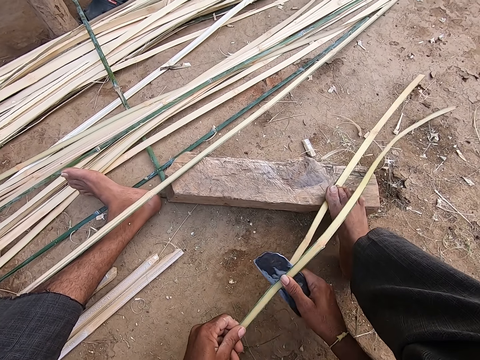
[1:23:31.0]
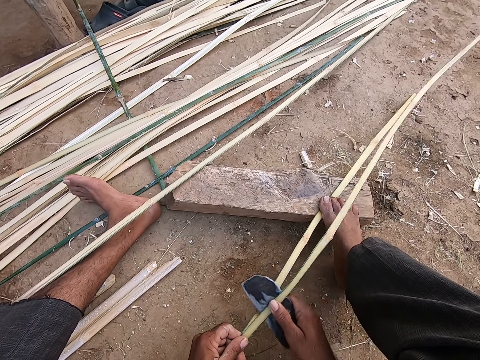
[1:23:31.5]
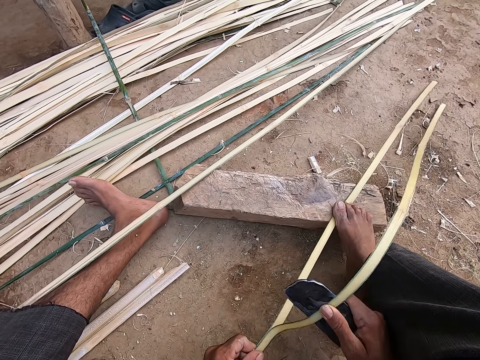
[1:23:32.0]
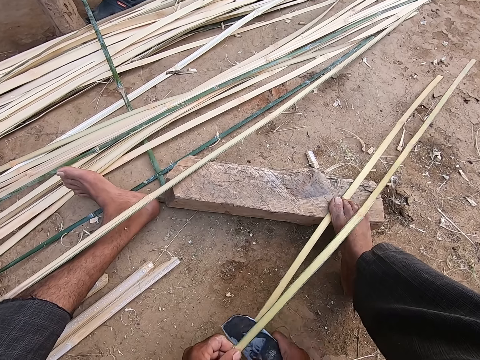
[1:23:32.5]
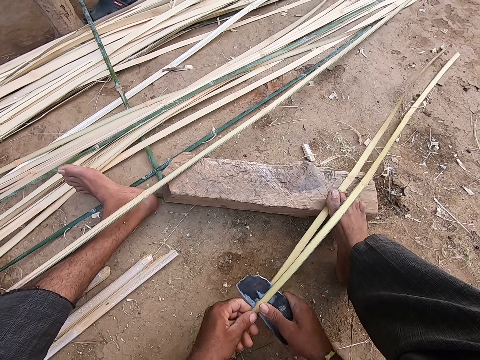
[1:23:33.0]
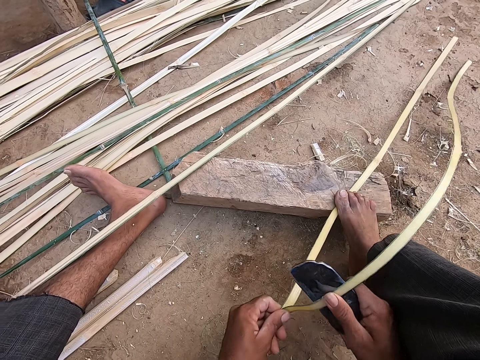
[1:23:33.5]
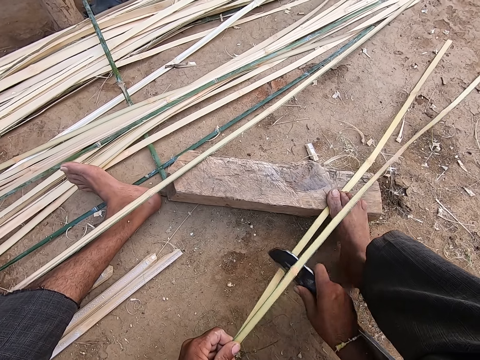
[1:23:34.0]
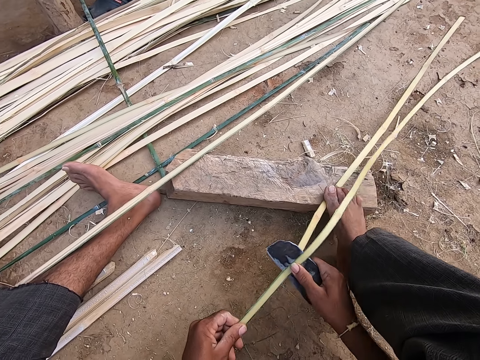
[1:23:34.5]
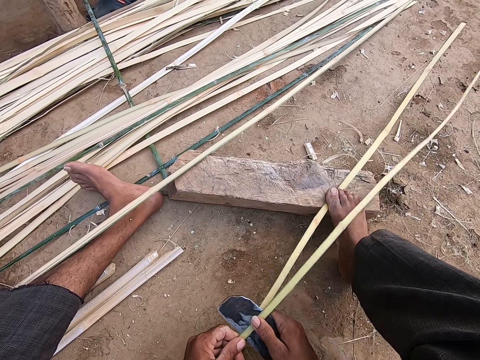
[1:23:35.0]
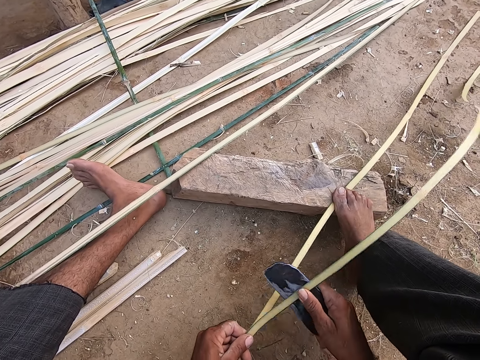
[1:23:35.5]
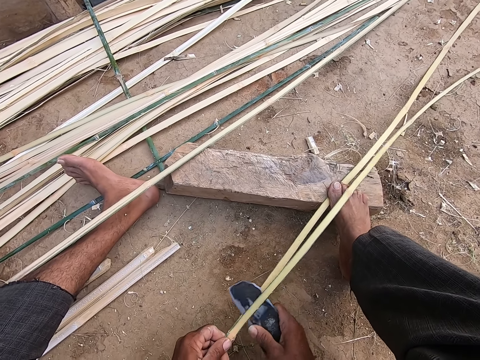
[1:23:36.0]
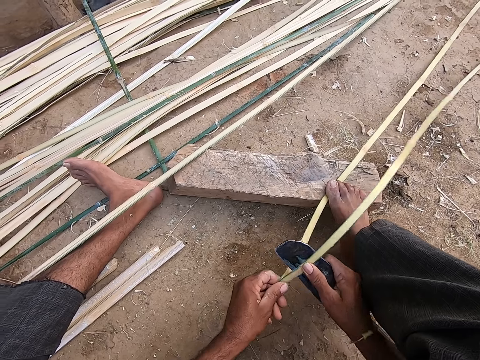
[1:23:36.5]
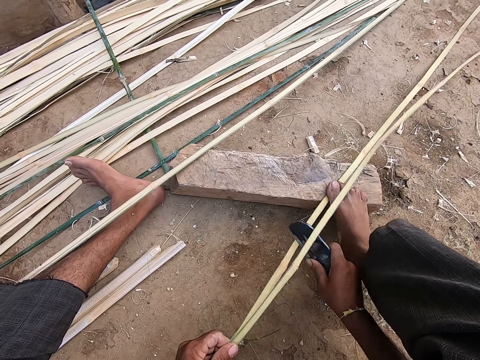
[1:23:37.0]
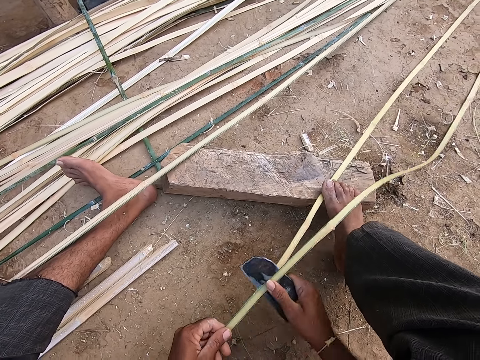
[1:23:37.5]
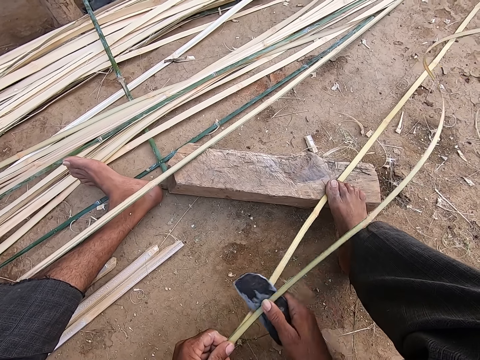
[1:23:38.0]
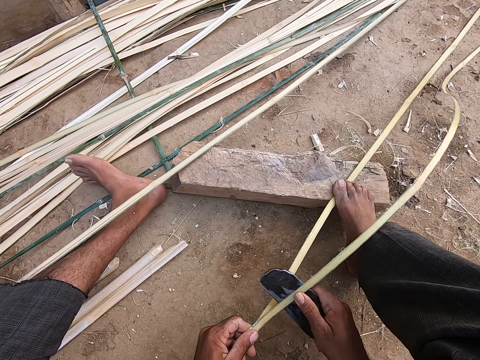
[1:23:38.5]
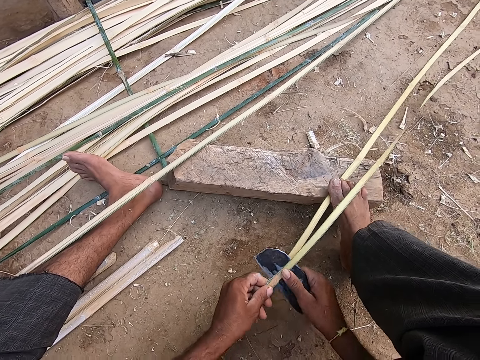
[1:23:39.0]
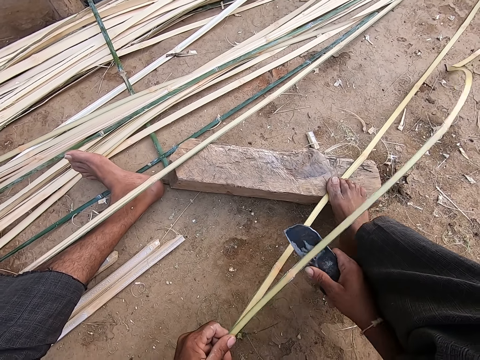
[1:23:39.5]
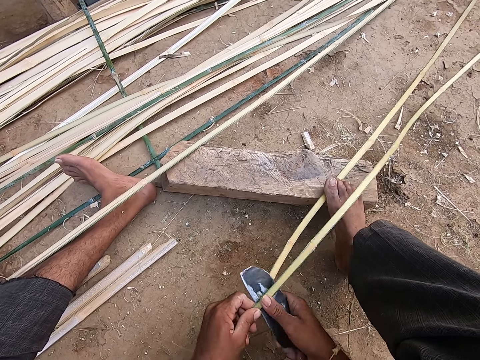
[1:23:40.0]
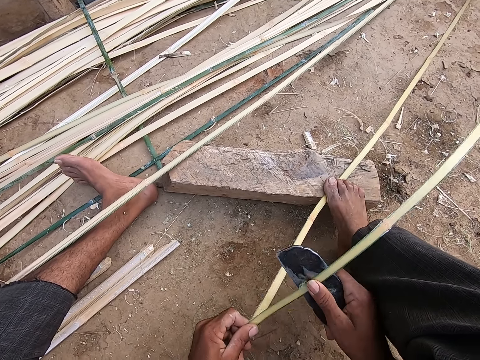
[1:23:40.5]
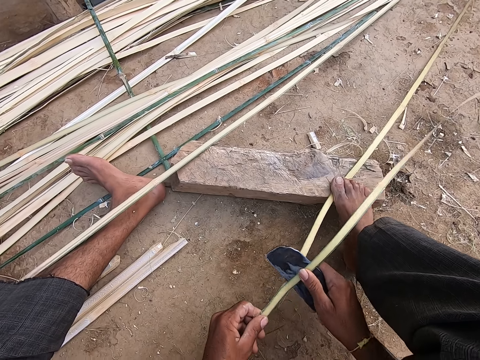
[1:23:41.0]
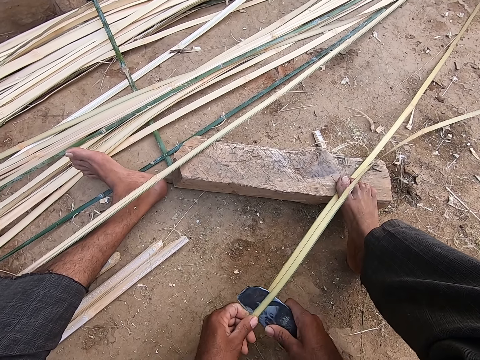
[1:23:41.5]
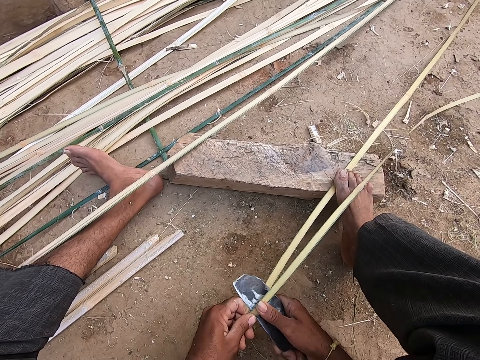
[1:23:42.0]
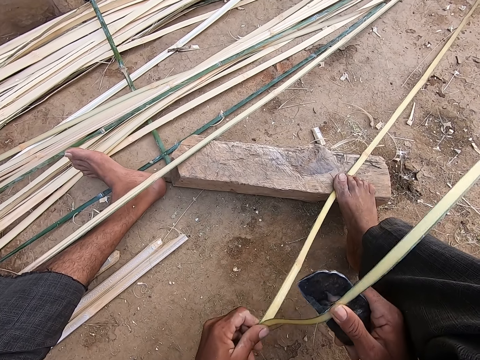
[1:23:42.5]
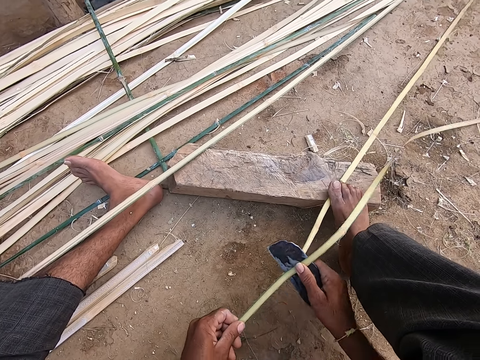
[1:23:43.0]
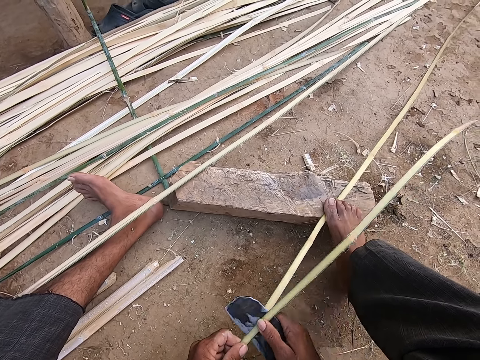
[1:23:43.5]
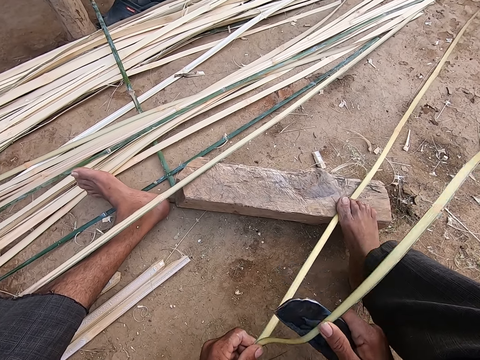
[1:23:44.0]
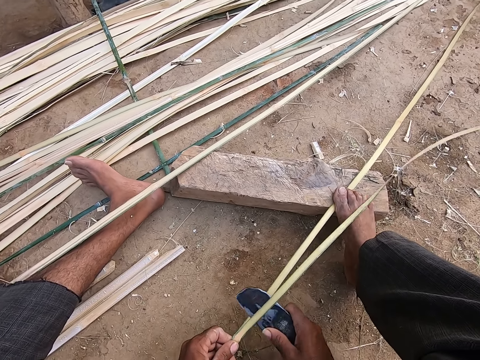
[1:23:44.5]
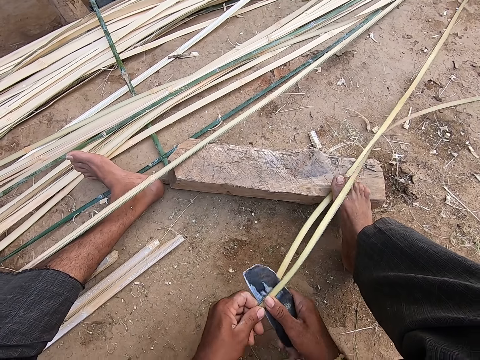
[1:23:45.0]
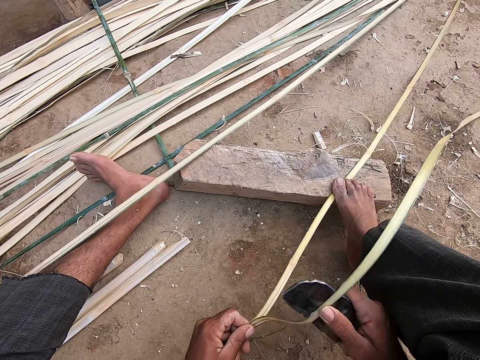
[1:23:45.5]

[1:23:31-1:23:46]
The camera wearer talks to a man. The man talks to the camera wearer. The camera wearer makes a sound. The man talks to the camera wearer. The camera wearer talks to the man.

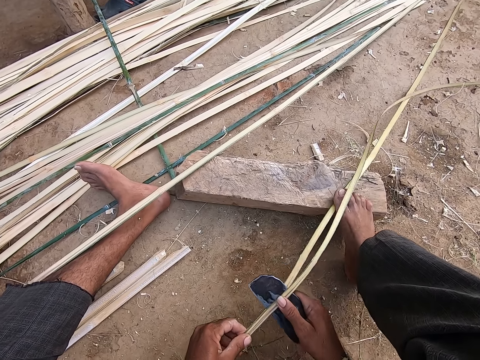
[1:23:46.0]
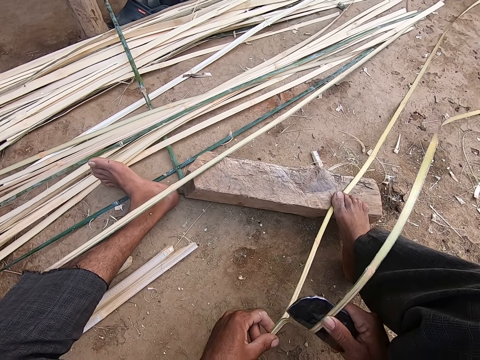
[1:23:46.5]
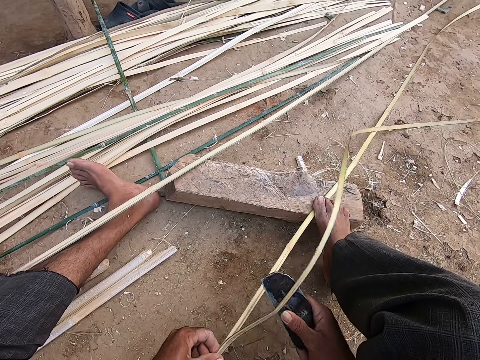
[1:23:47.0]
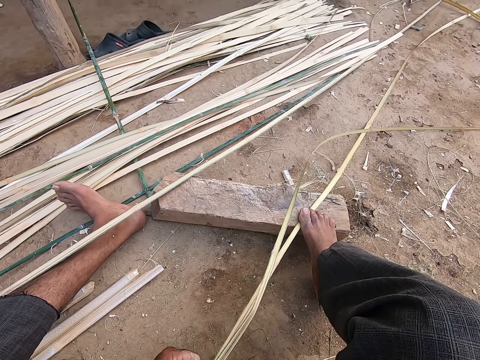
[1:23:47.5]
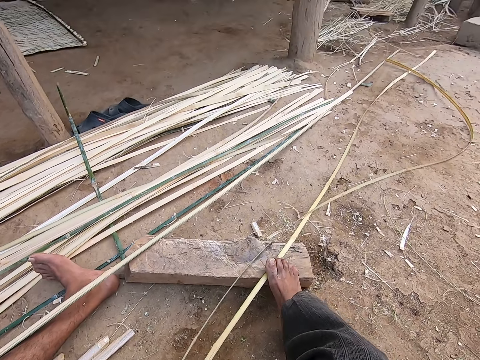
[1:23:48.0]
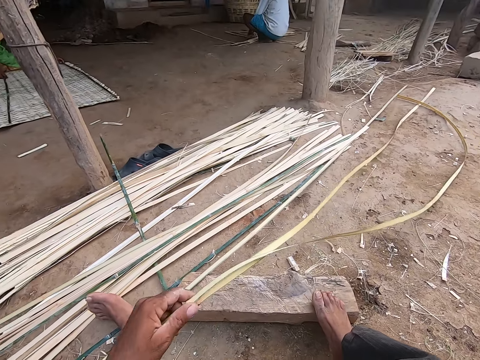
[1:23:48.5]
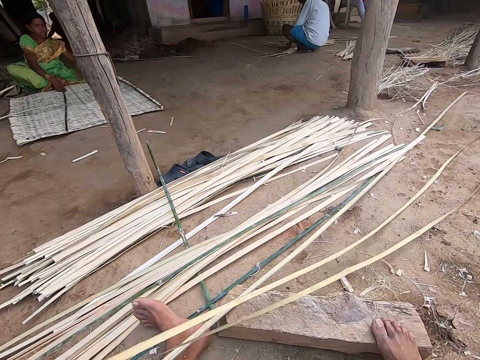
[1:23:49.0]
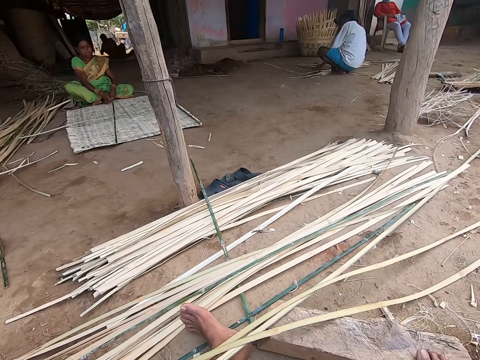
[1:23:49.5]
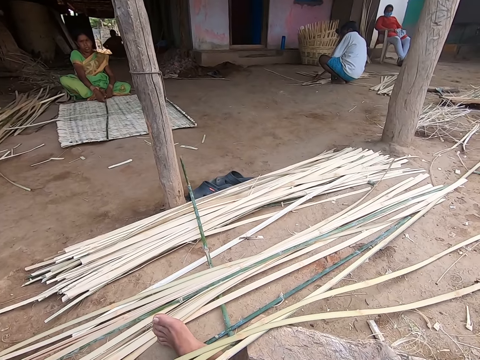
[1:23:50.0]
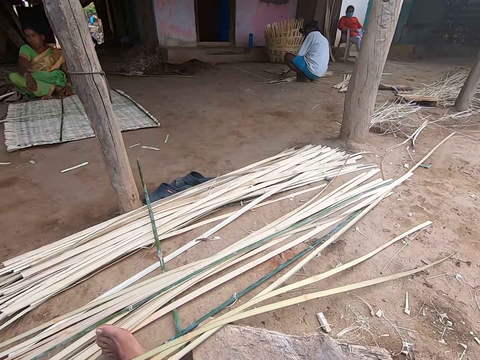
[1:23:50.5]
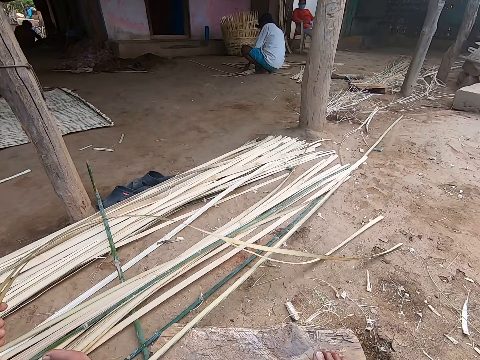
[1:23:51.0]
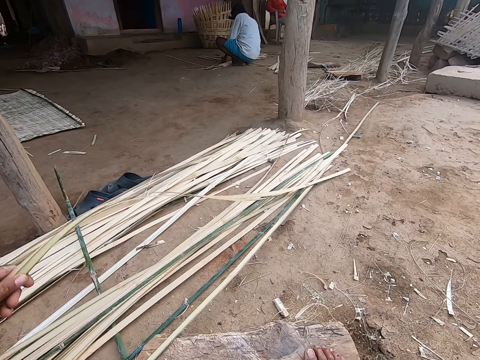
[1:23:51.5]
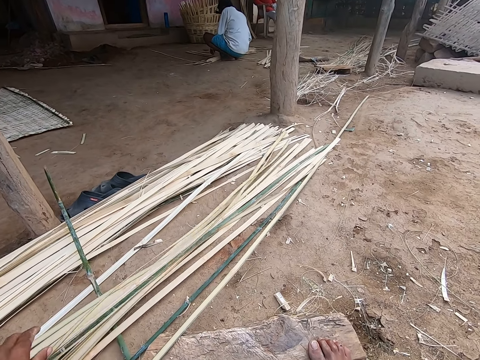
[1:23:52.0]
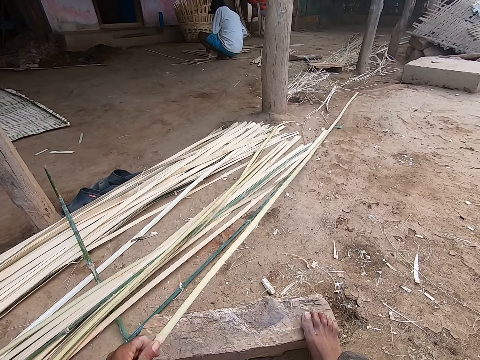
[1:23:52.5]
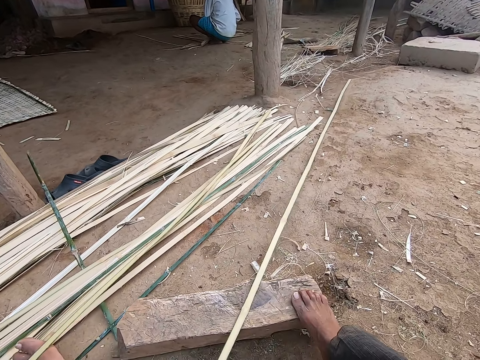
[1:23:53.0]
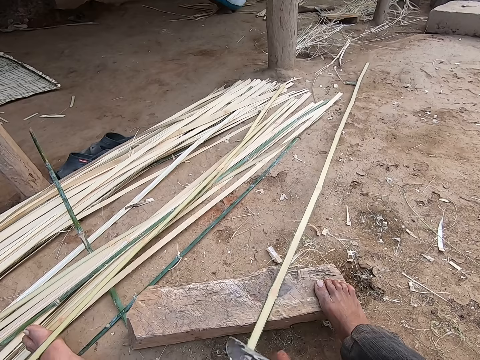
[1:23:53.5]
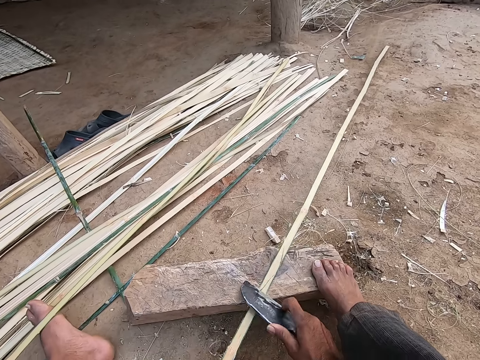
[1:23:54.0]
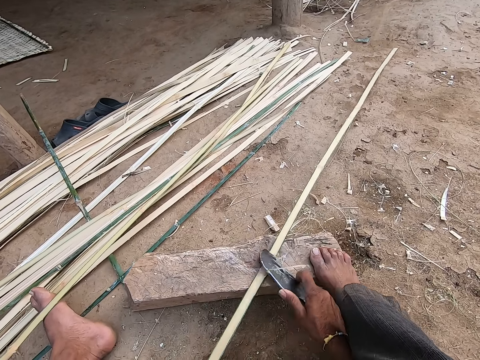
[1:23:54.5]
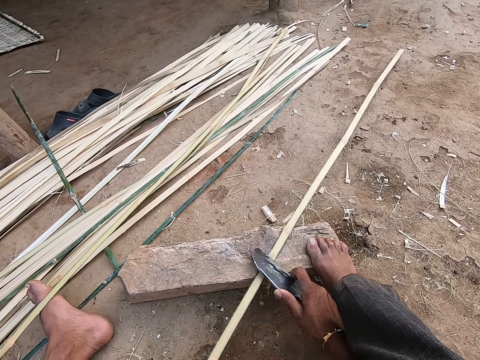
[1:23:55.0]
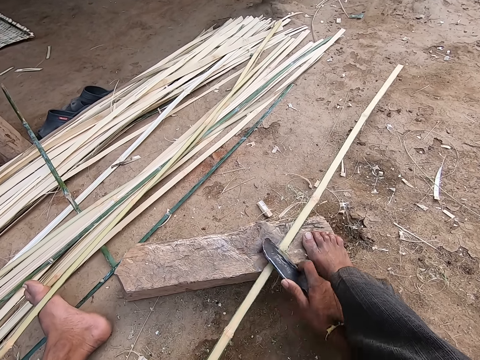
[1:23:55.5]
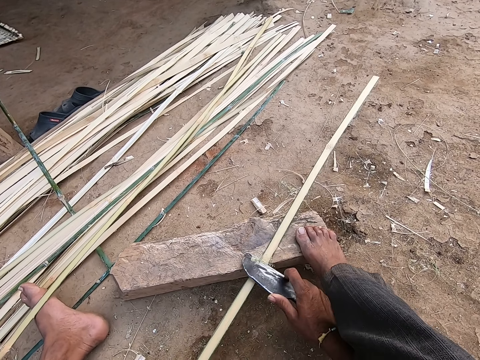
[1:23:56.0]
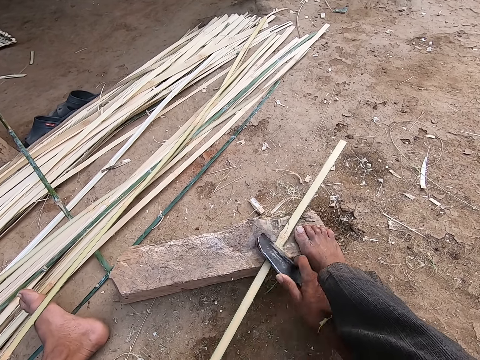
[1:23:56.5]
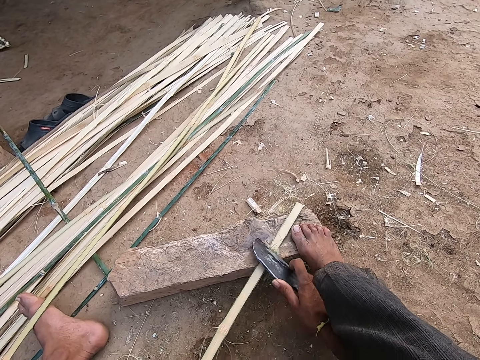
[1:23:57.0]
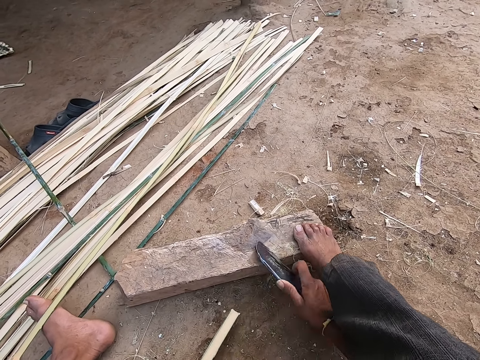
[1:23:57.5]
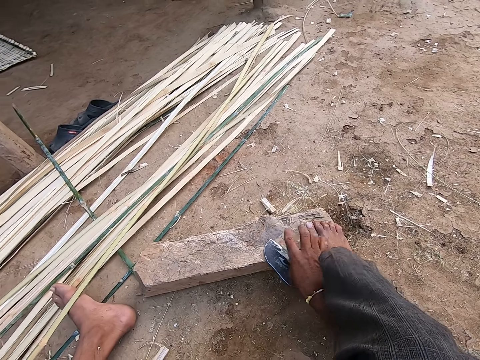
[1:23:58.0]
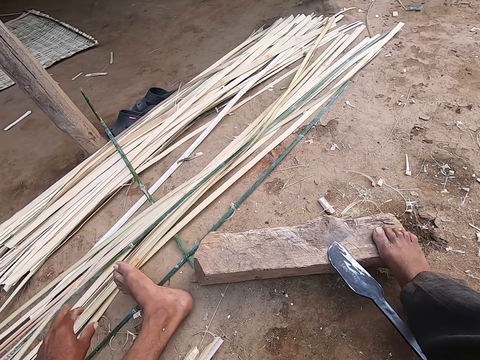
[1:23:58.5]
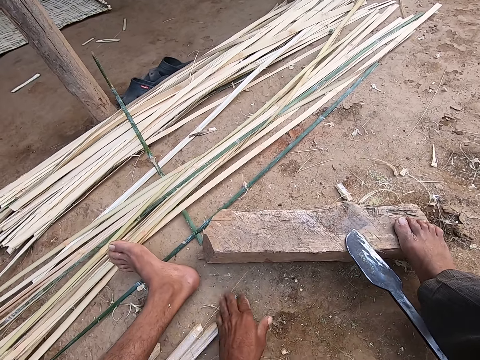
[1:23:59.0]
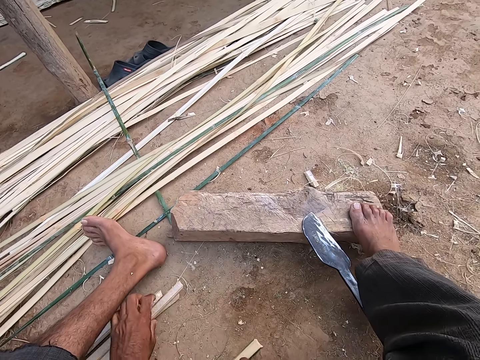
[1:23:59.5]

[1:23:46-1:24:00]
A man talks to the camera wearer. The camera wearer puts the wooden strips in his left hand on the ground. He talks to the man. He moves the wooden plank on the ground with his left hand. The man talks to the camera wearer. The camera wearer scrapes the wooden plank in his left hand with the kukri in his right hand. He makes a sound. He drops the kukri in his right hand on the wooden plank. He laughs.
